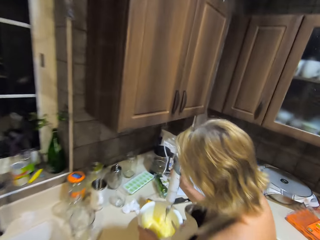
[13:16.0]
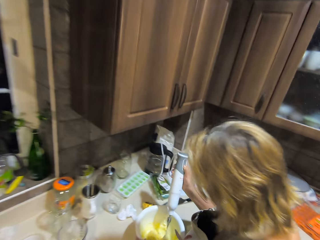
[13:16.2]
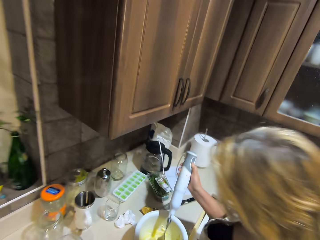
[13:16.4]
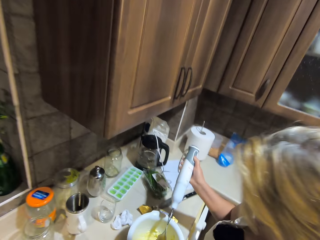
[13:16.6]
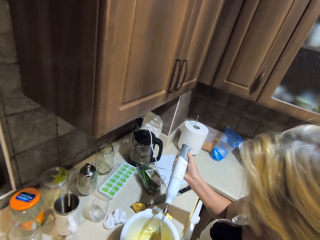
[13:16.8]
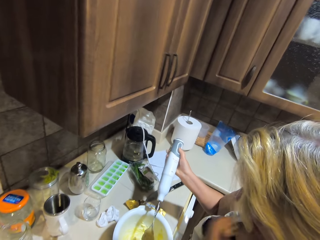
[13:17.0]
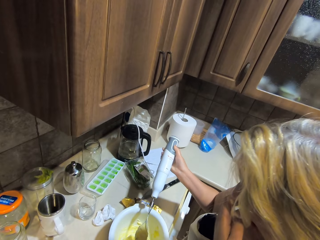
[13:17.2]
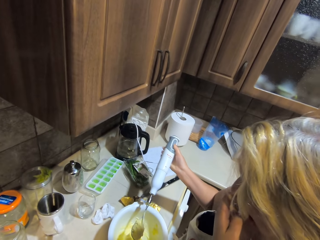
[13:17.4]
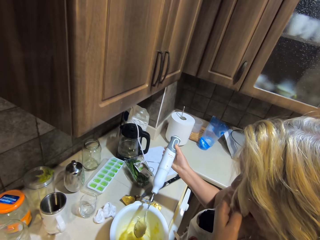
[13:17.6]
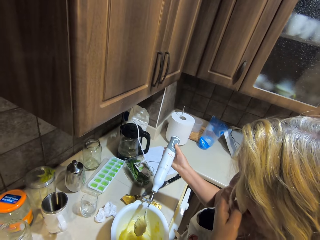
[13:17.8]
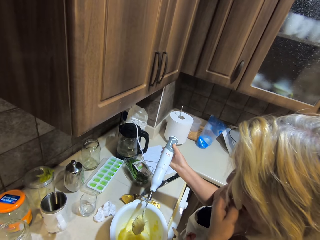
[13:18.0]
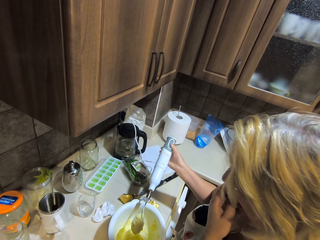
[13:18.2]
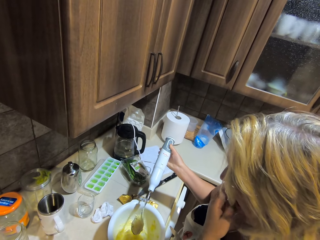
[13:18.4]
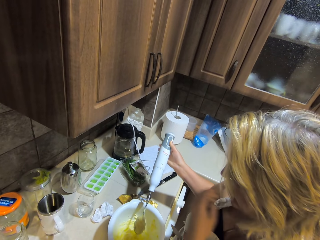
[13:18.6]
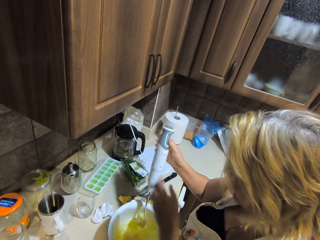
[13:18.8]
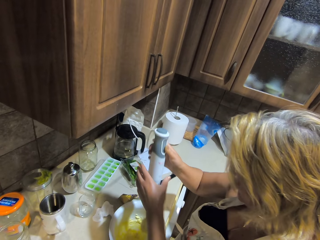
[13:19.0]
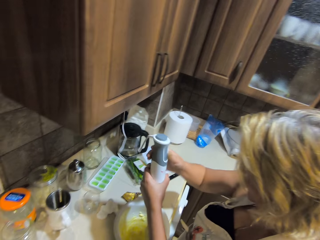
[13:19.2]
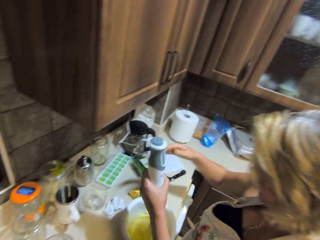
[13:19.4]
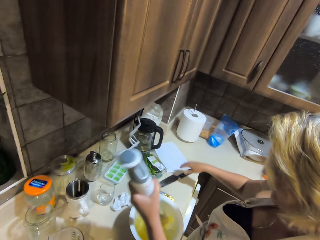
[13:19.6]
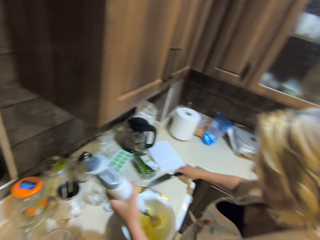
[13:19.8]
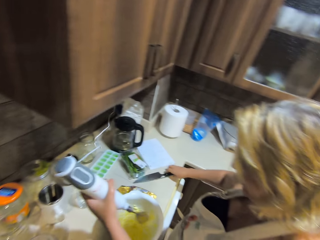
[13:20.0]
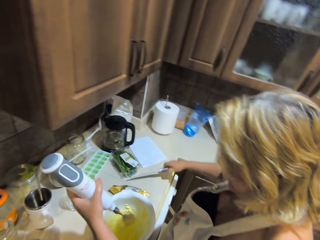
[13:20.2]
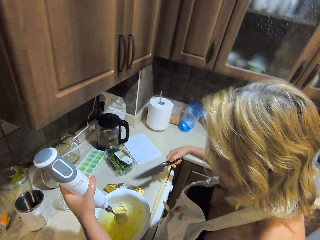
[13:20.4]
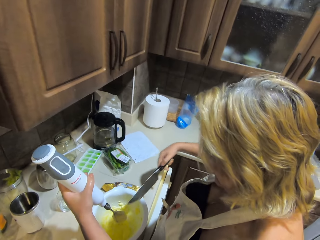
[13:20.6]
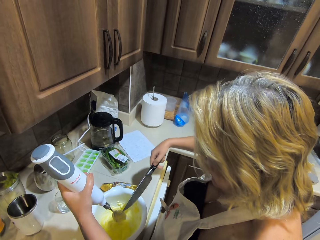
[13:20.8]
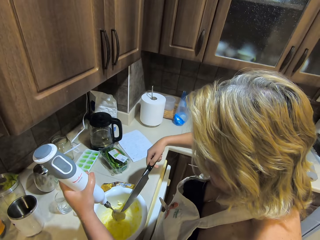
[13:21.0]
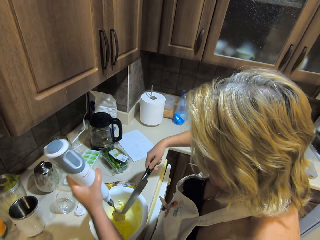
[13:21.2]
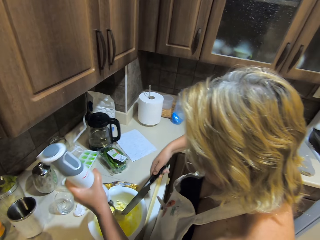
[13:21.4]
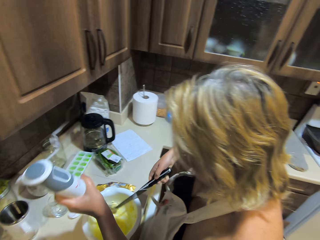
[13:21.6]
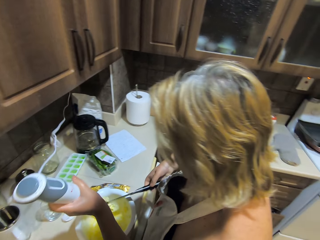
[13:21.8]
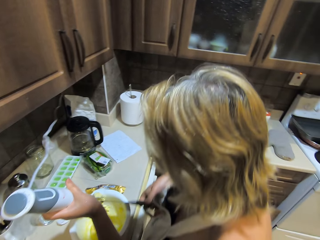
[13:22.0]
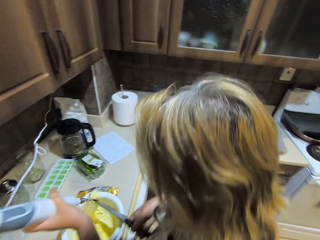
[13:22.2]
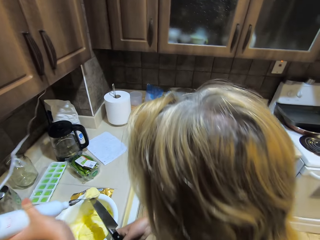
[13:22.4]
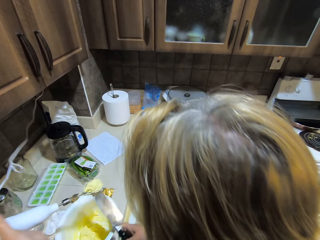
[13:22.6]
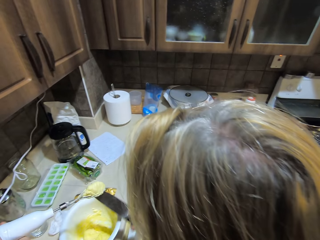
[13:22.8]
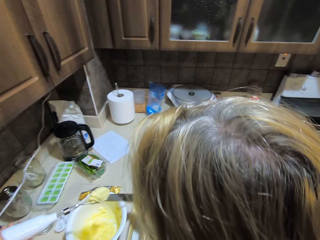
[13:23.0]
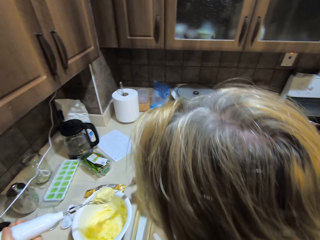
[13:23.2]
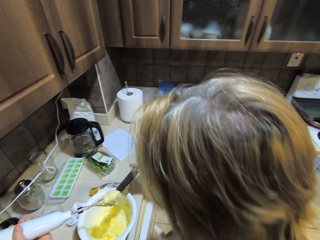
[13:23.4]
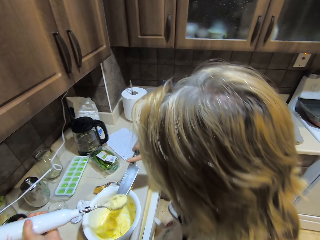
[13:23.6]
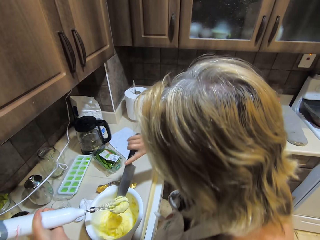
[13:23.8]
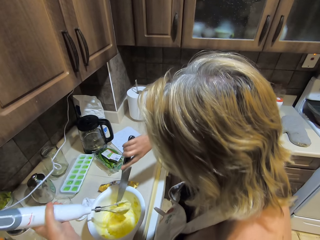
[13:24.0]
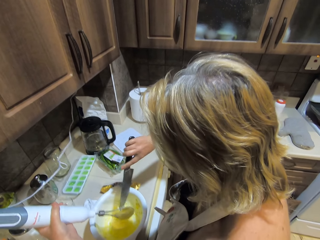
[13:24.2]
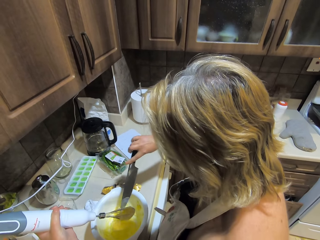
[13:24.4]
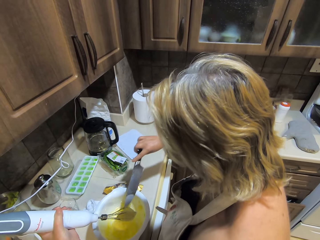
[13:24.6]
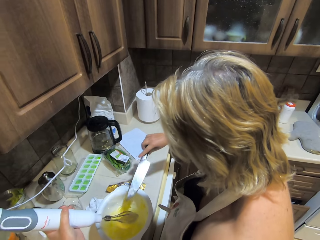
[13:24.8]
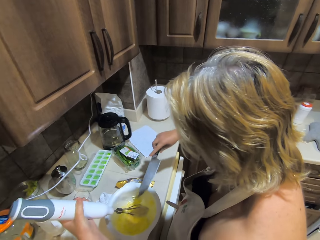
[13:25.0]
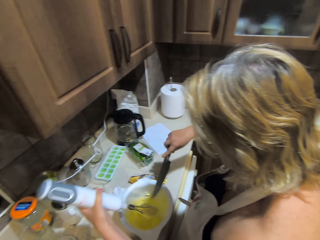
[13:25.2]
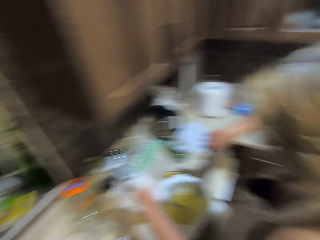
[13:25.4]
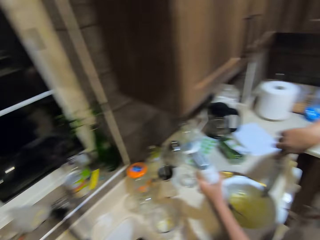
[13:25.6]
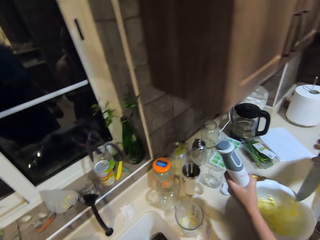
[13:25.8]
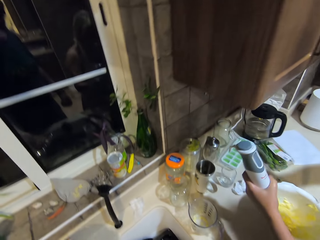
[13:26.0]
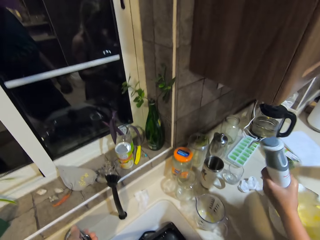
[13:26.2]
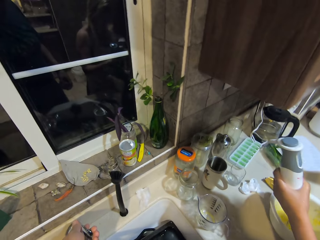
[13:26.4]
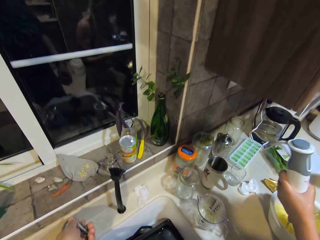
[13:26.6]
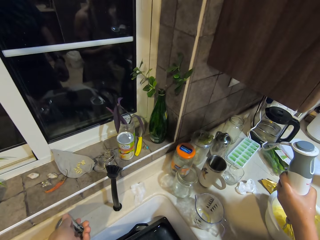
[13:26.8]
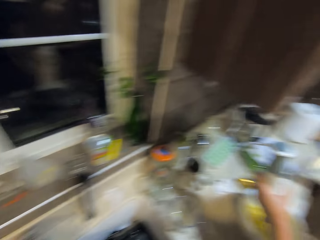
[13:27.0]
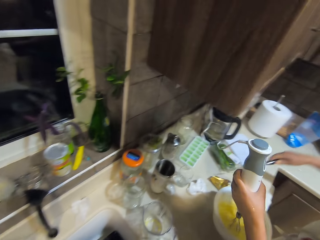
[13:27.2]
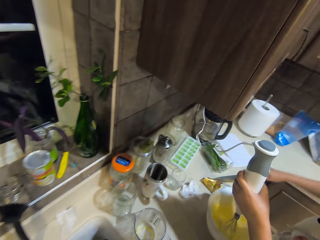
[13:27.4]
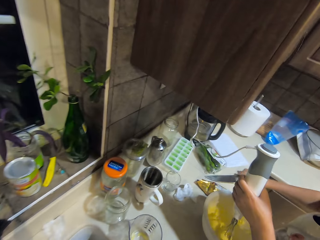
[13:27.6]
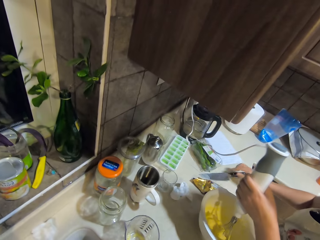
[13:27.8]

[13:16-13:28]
A person whisks something. The camera wearer talks to the person. The person blends something with a blender. The camera wearer removes the dough with the knife.

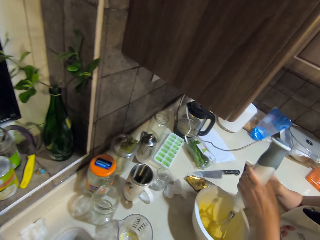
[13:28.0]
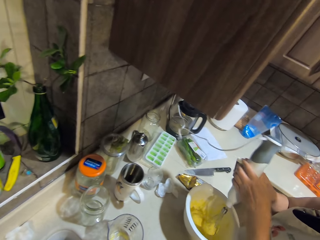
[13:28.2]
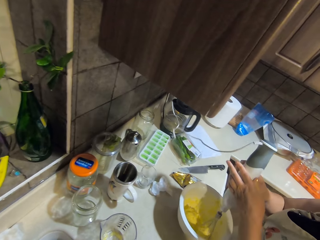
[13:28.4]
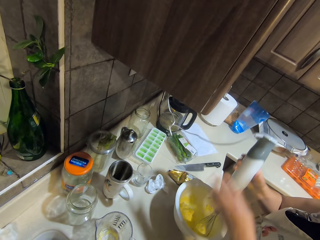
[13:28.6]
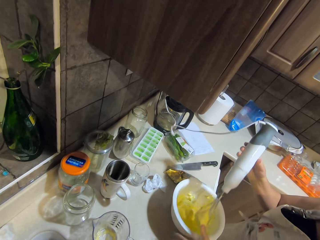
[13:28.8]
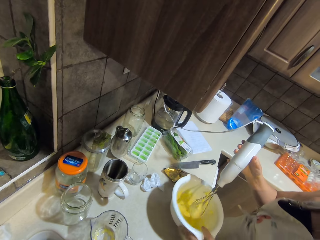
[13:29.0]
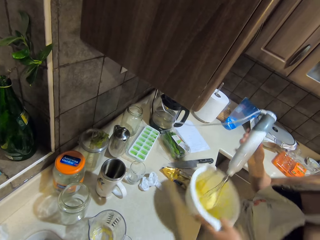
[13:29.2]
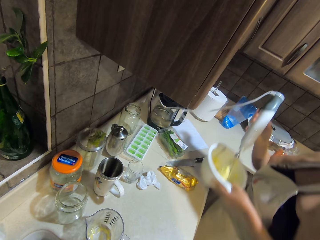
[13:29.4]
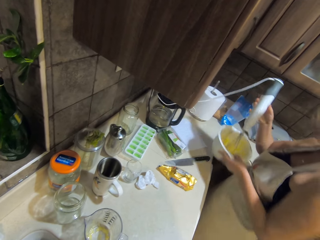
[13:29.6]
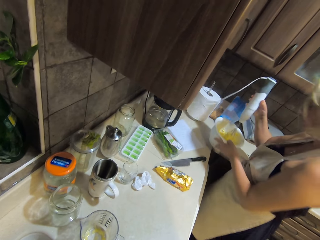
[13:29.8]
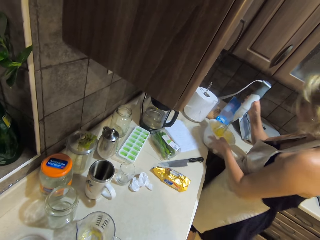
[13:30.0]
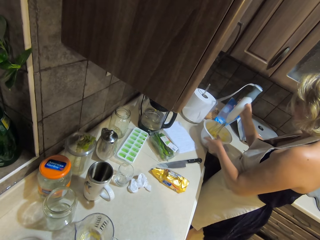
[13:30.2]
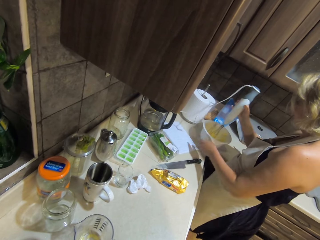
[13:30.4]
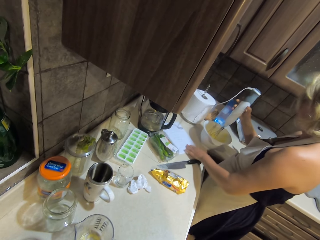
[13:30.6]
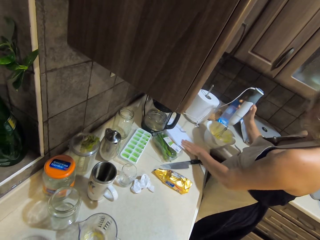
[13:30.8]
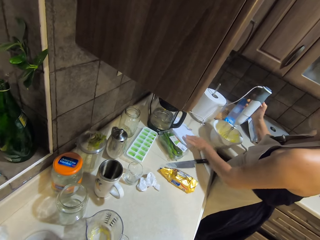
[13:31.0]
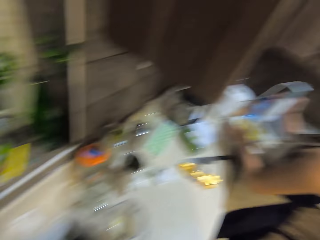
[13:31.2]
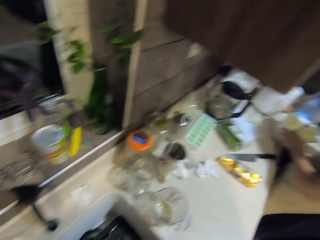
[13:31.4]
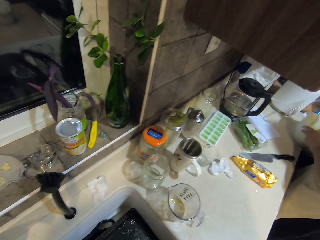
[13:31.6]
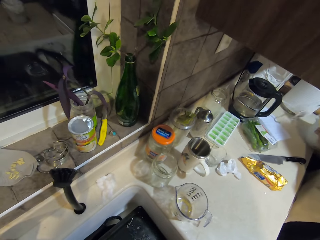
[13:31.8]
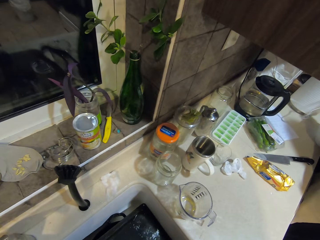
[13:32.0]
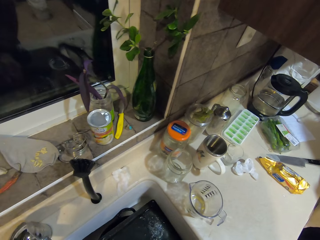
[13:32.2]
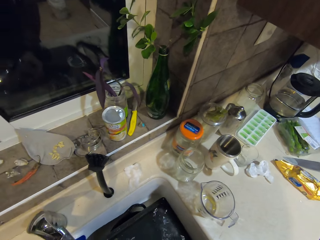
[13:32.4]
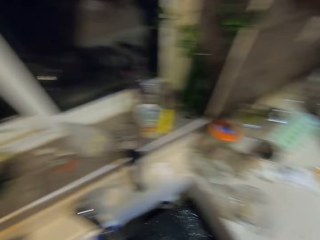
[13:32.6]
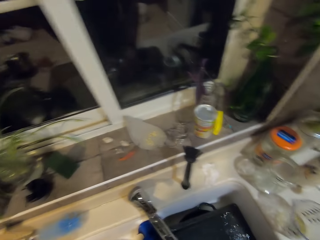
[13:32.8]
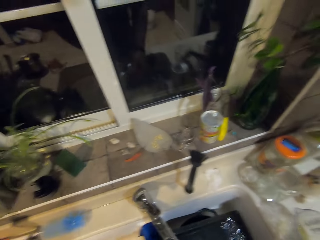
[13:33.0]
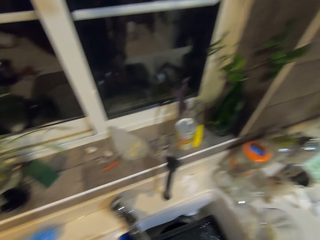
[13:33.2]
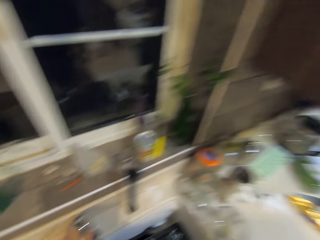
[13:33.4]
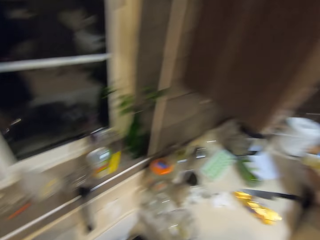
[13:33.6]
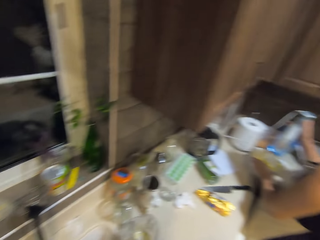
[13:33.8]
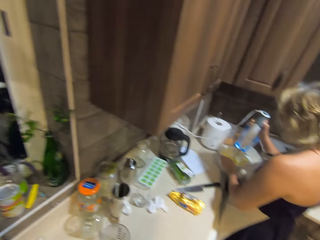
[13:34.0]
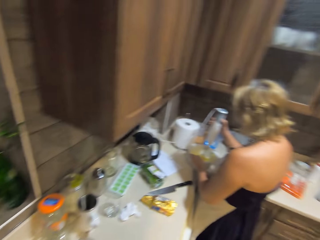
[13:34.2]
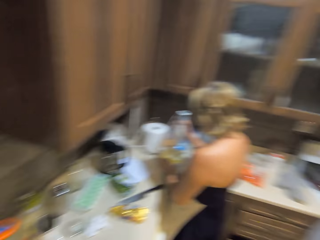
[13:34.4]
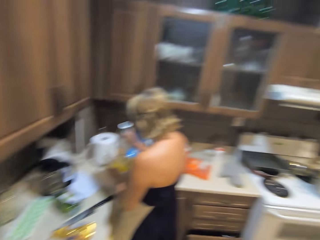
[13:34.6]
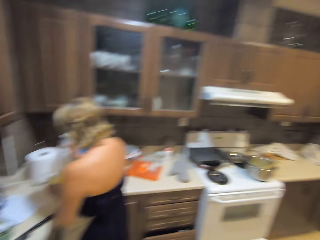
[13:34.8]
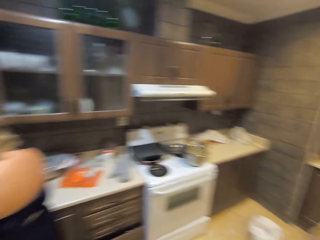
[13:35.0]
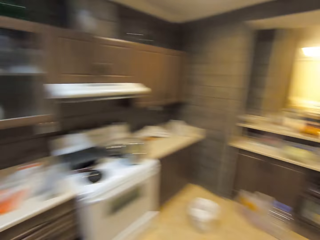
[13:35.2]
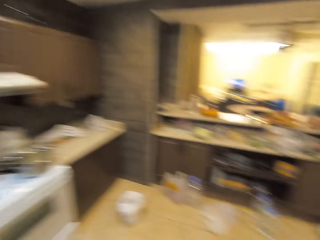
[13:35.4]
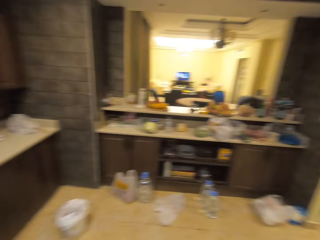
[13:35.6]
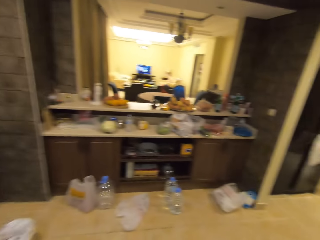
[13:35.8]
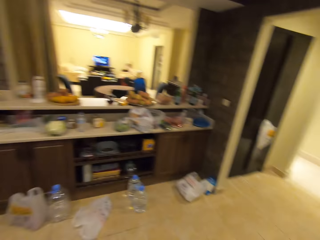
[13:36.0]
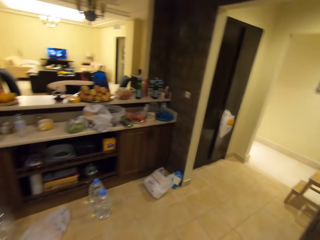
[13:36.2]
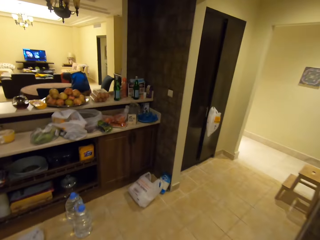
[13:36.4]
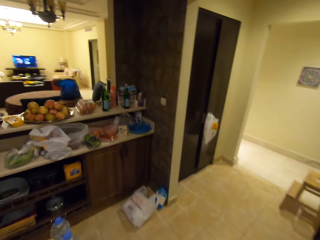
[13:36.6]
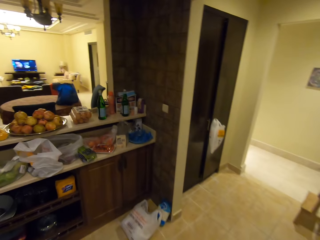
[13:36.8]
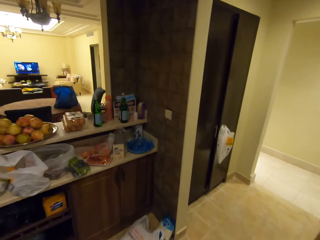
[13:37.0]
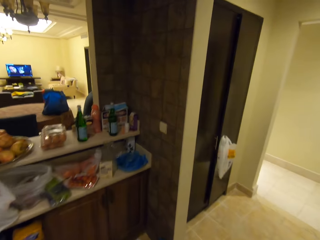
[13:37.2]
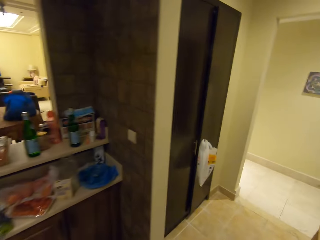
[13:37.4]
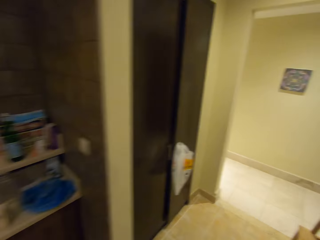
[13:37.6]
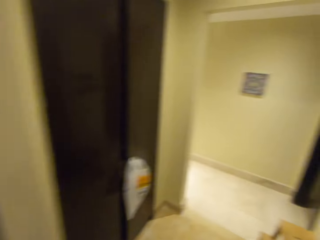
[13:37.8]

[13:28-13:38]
The camera wearer stares around. They walk back to the sitting room.
